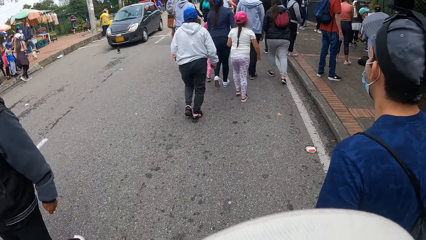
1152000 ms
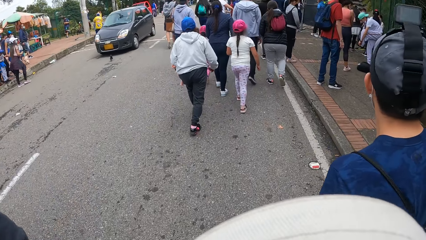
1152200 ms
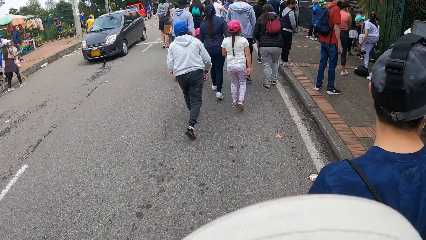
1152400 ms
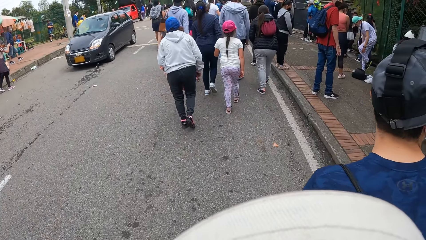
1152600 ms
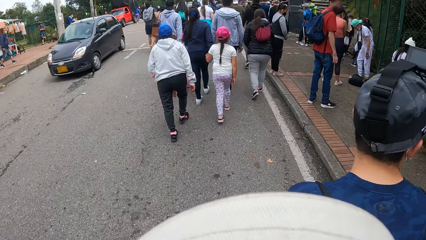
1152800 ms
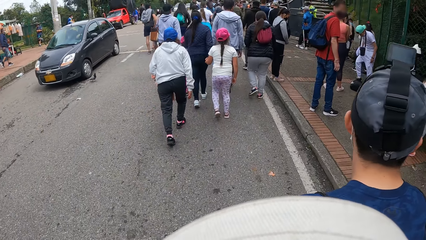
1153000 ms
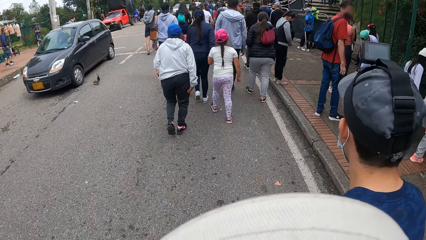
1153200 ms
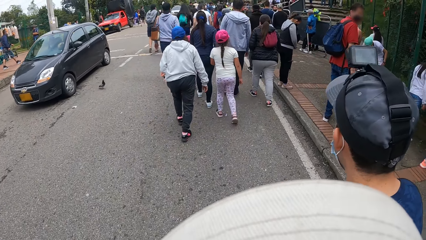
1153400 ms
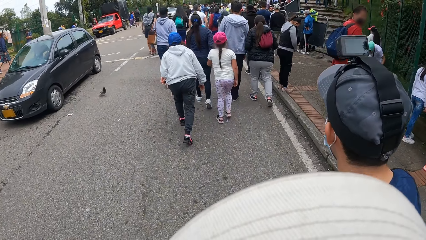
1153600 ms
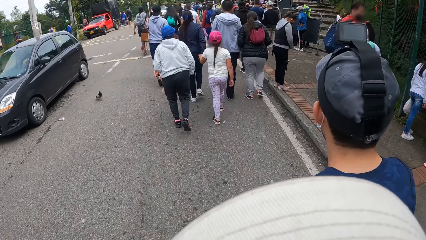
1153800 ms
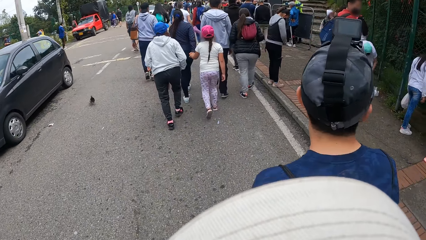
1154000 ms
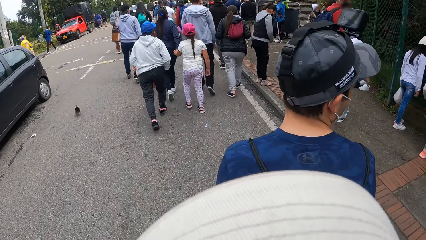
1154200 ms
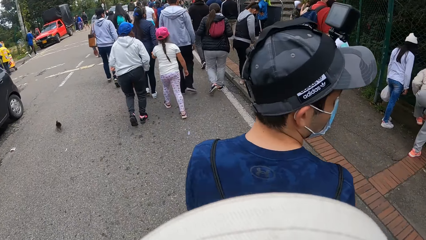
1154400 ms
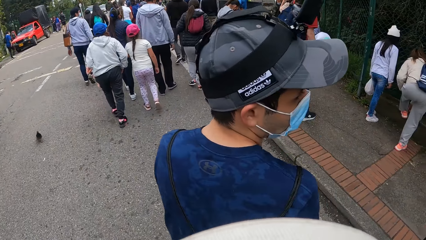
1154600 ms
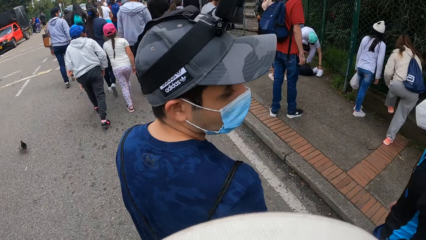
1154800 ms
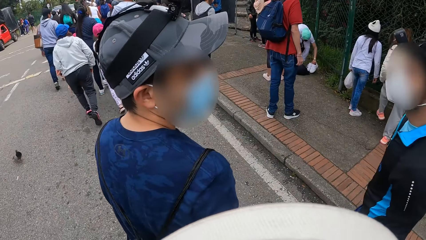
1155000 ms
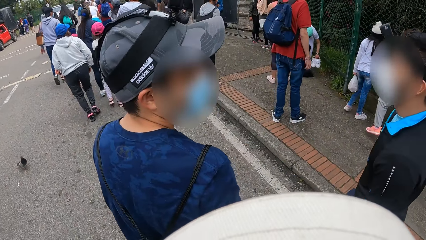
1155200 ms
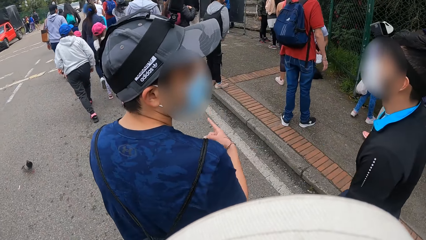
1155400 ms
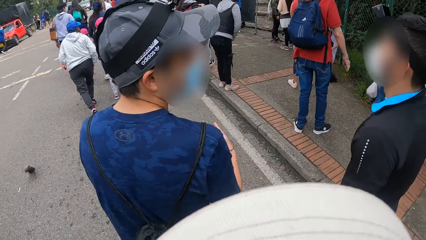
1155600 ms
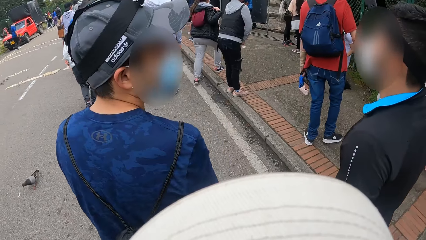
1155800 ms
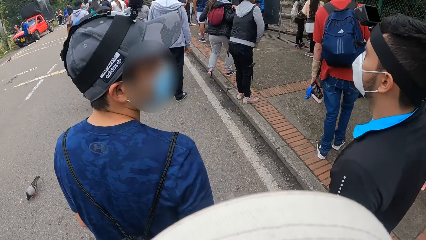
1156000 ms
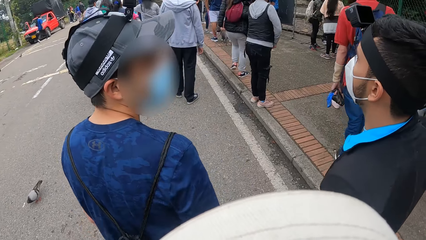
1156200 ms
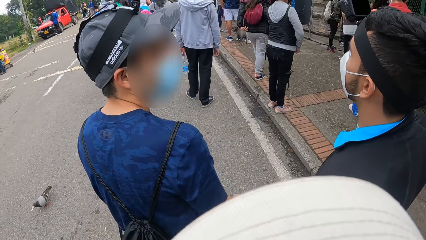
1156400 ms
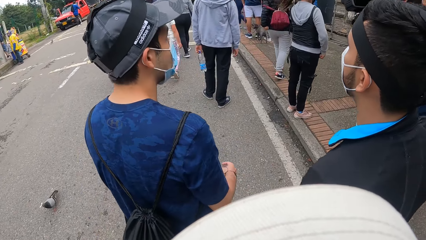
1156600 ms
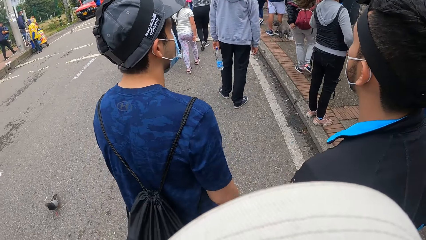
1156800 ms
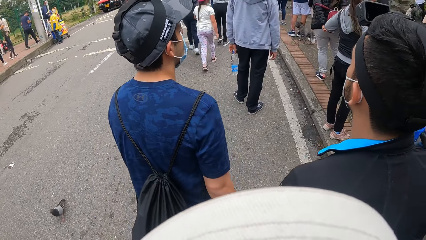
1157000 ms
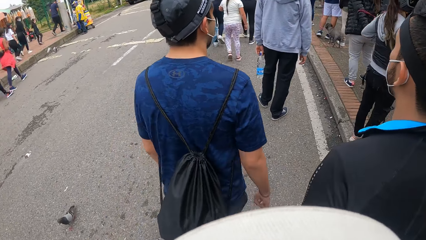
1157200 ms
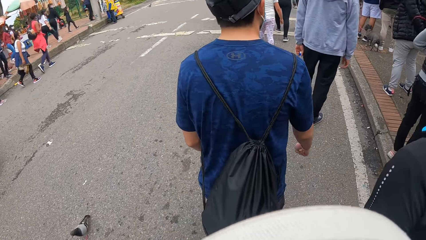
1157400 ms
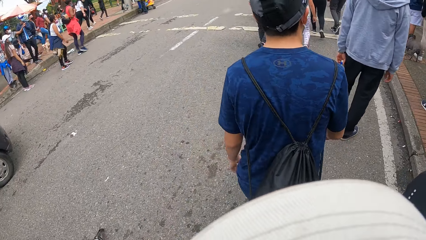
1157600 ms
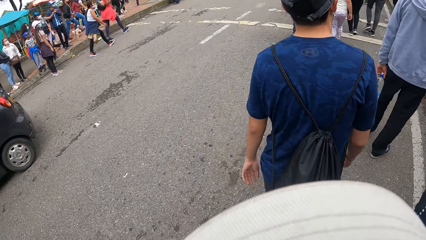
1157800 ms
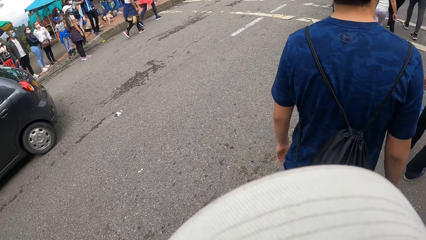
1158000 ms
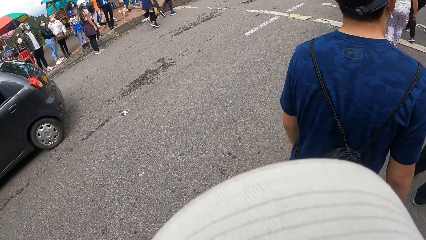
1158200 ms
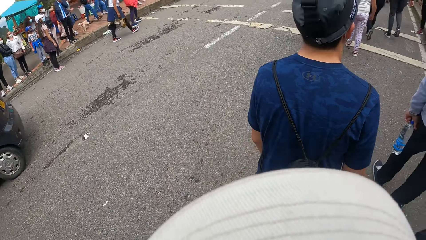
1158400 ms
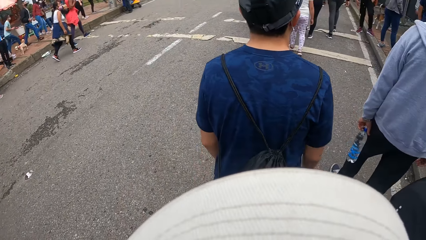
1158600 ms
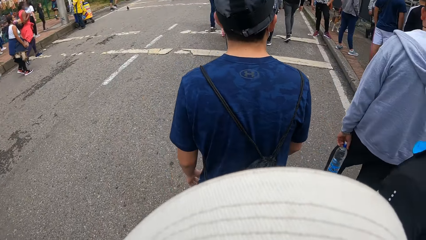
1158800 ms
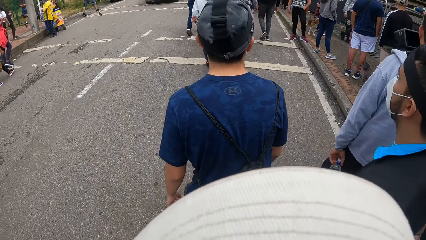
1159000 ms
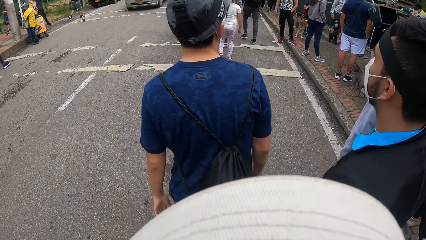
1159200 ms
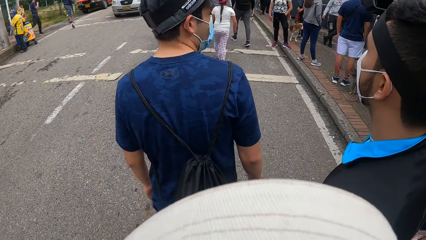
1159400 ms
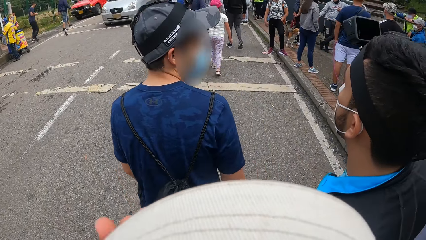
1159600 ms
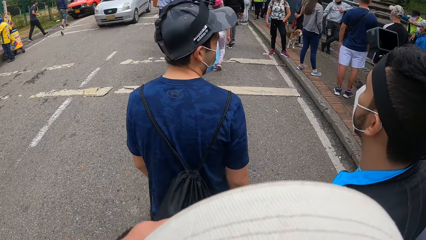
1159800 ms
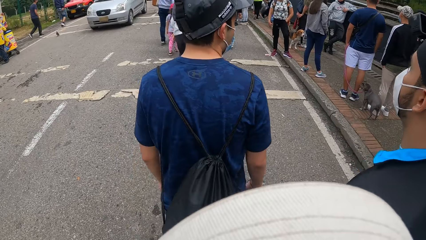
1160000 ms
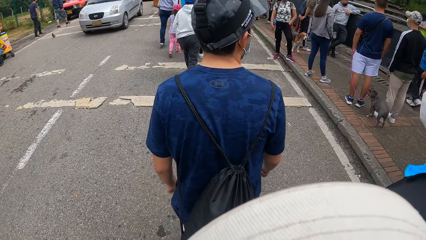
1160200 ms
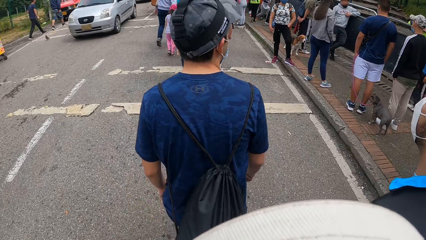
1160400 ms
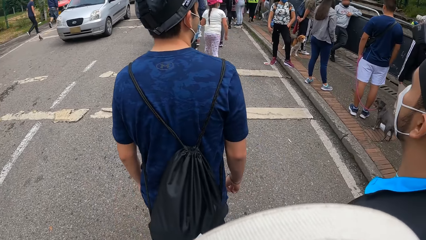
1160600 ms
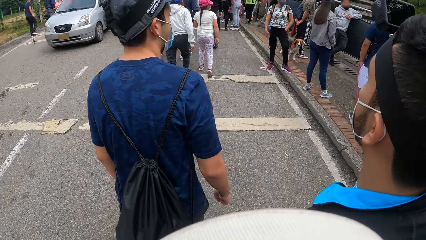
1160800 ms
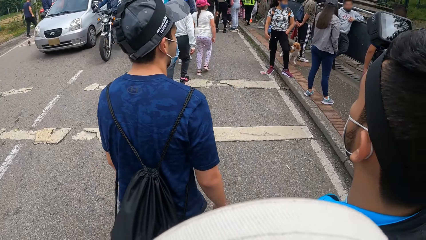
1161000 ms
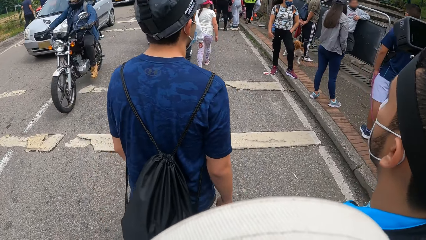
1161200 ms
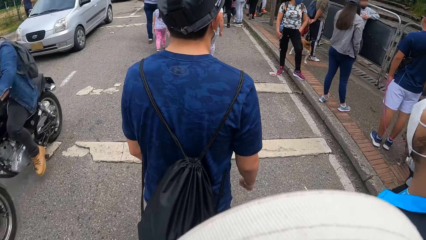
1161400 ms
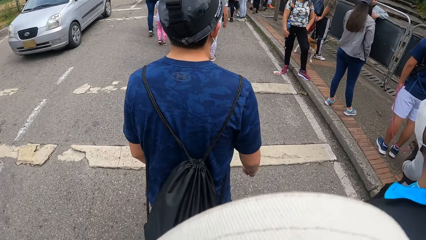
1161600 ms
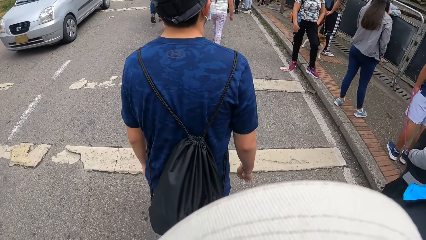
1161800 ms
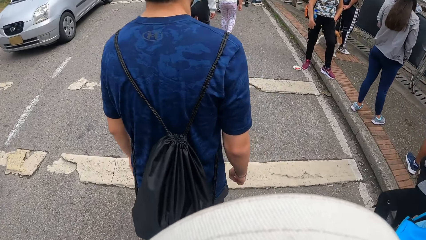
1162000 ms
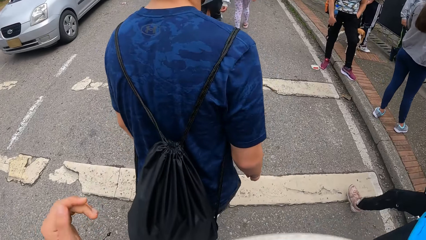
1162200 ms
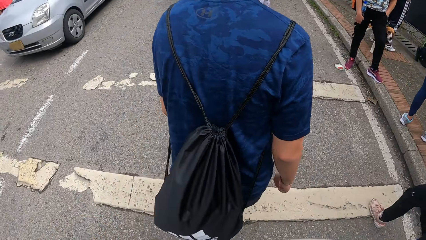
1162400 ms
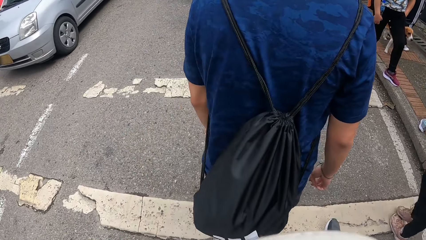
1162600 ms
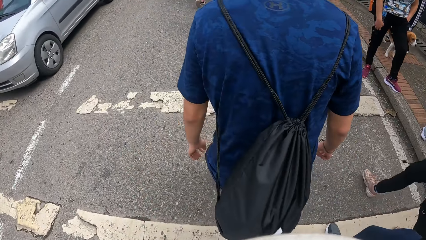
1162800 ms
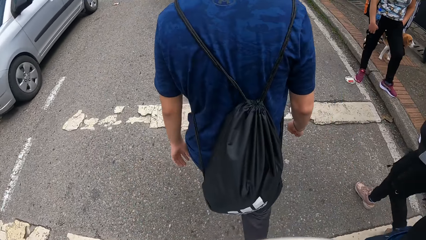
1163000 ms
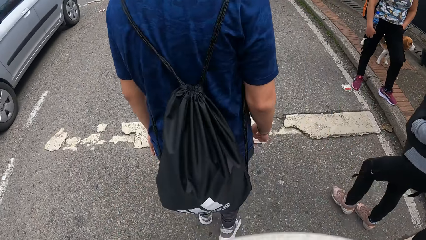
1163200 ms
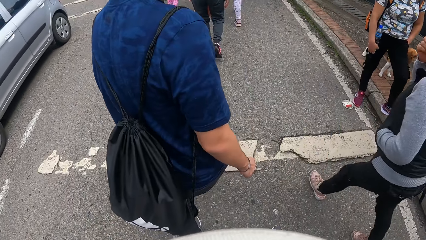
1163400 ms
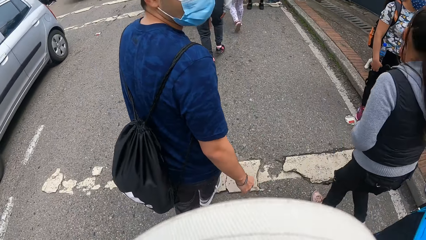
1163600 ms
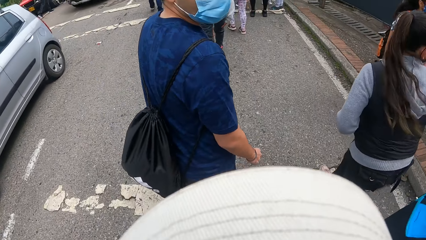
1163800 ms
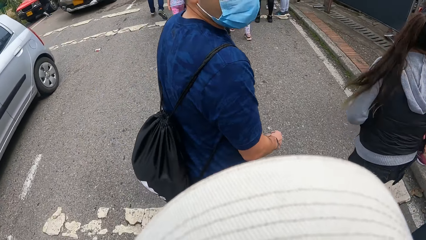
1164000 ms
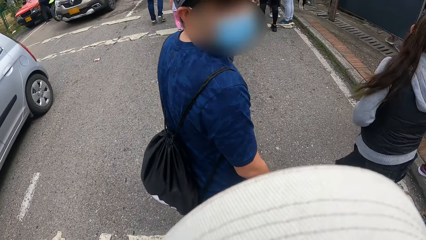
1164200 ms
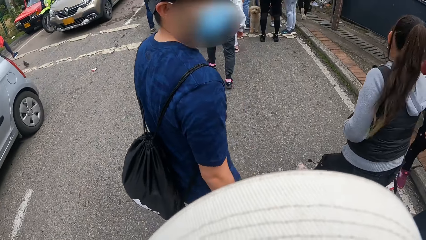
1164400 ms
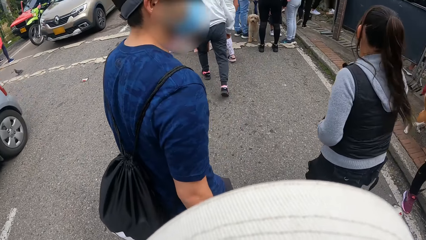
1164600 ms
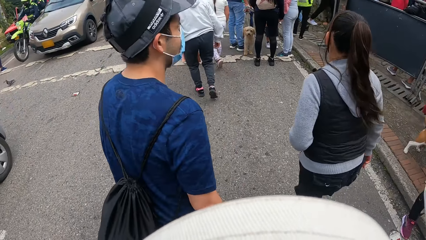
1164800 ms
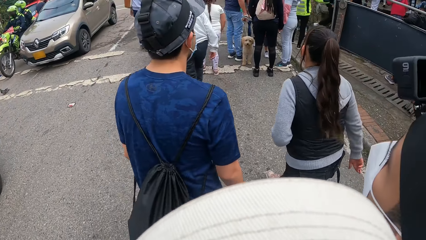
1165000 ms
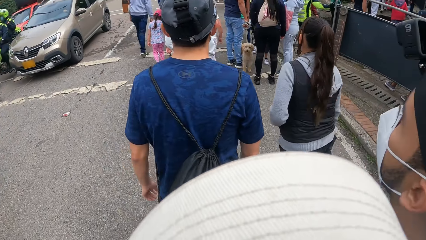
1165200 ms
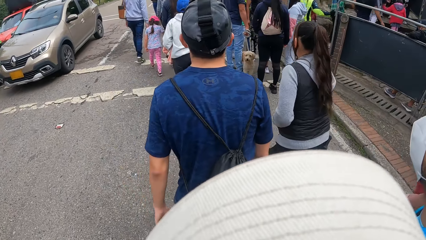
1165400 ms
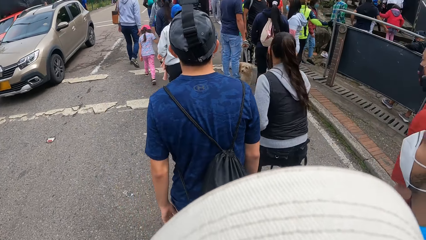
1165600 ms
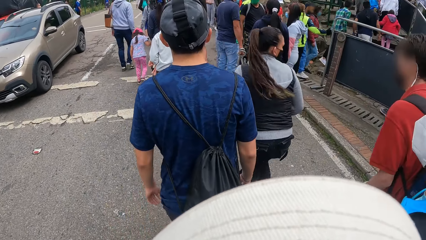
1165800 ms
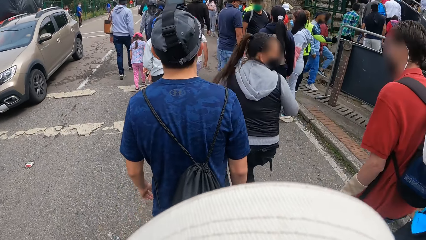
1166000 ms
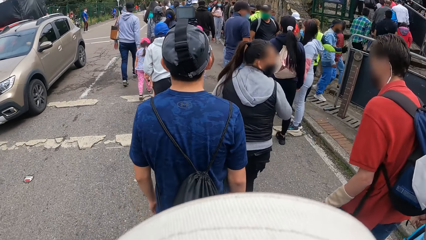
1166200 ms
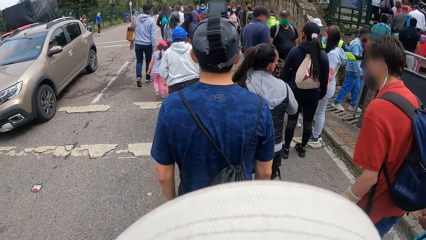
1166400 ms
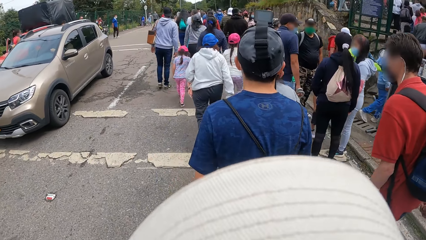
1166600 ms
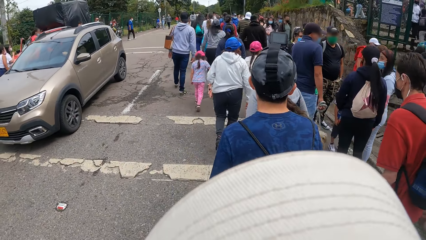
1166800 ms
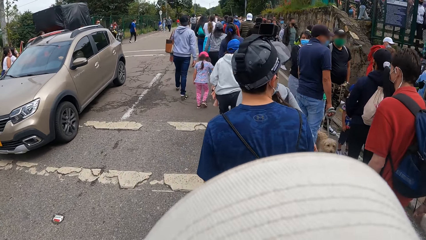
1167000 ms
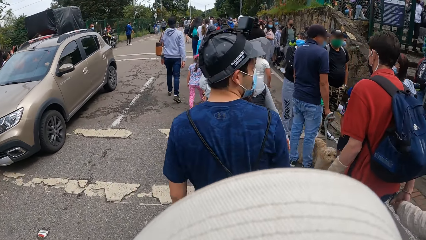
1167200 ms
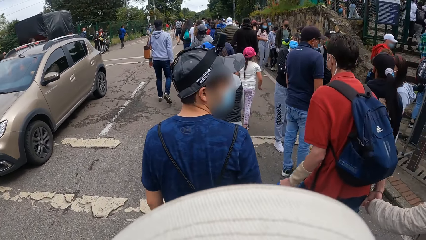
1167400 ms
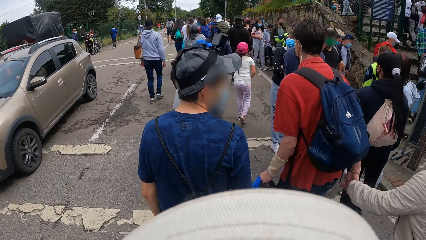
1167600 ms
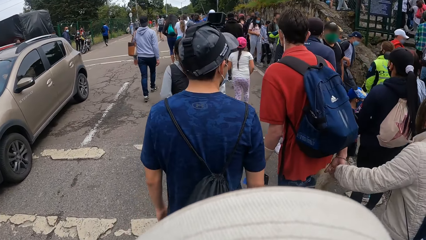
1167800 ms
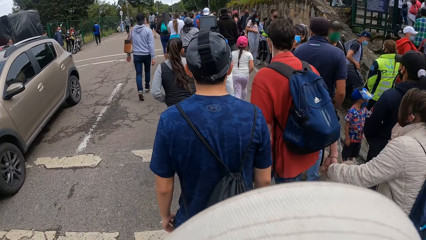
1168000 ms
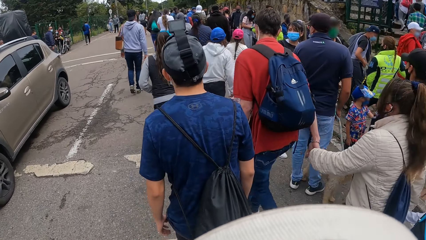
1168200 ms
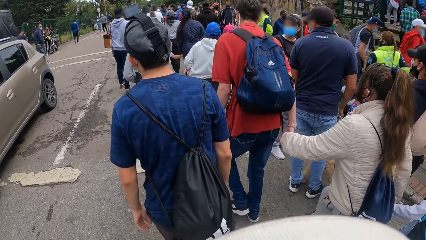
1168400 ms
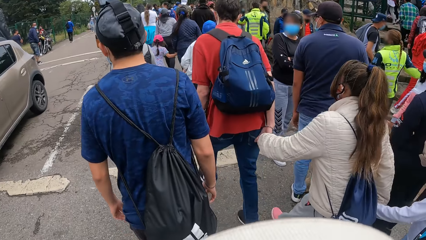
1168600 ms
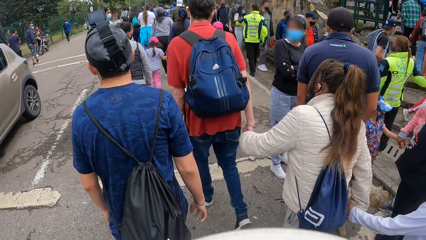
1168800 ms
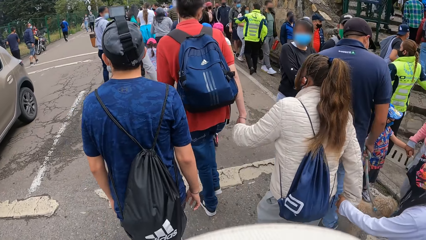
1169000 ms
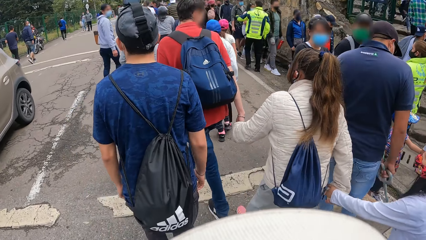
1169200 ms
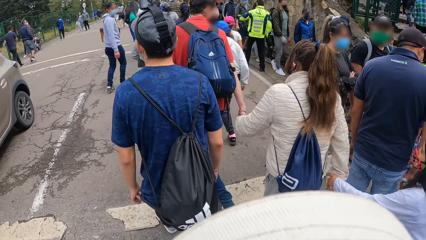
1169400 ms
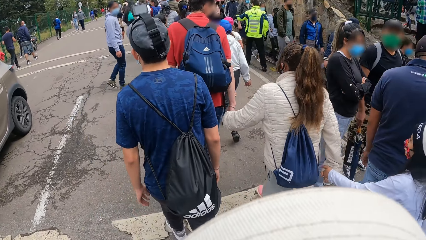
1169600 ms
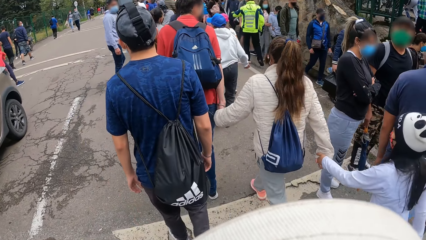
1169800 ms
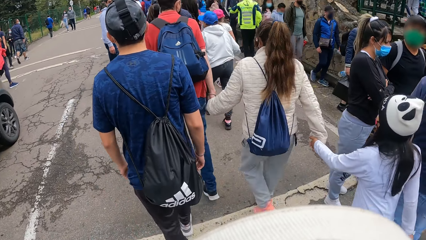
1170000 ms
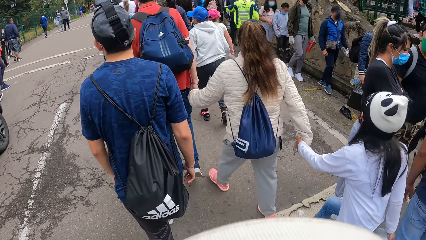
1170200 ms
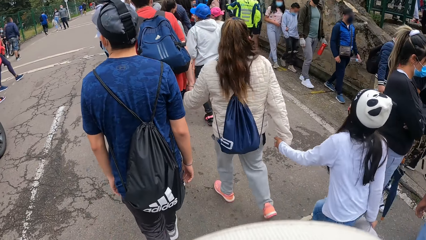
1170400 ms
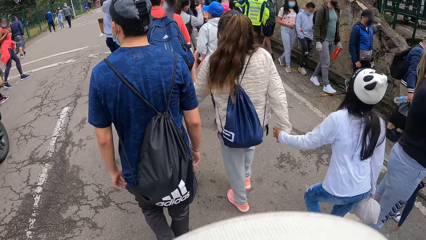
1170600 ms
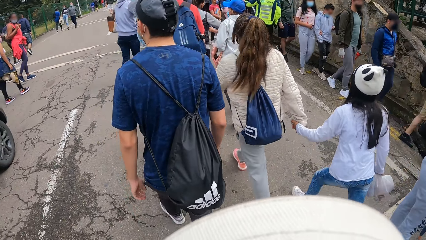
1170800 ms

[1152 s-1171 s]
A person looks back. The person looks back again.
